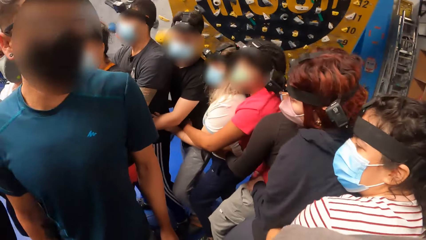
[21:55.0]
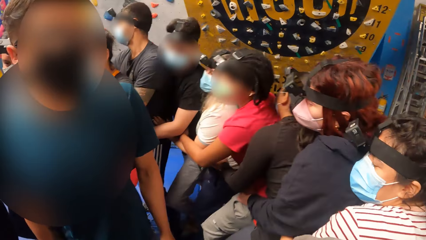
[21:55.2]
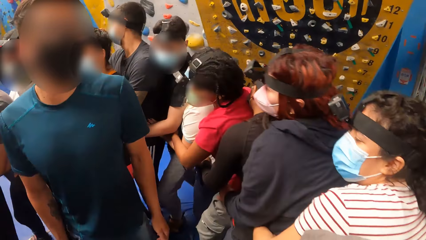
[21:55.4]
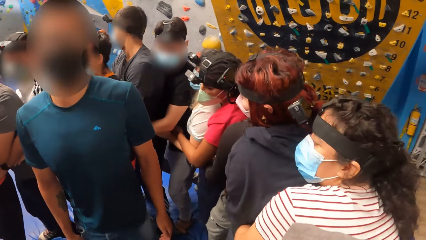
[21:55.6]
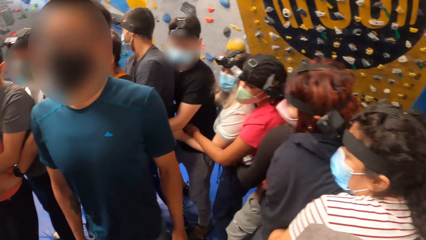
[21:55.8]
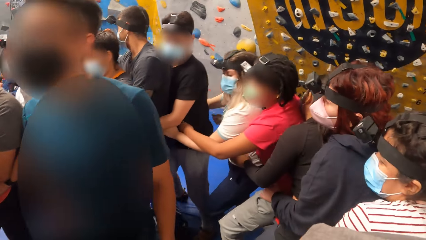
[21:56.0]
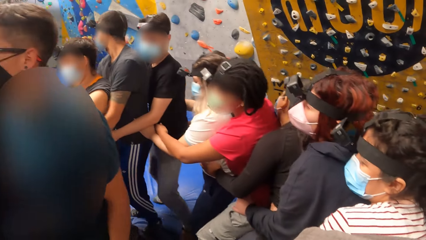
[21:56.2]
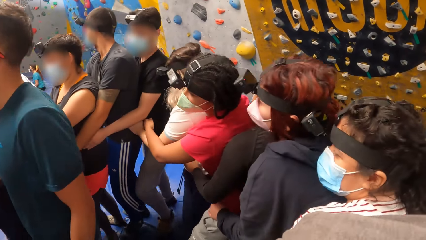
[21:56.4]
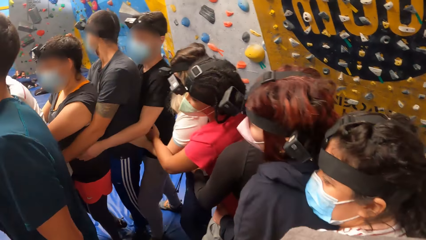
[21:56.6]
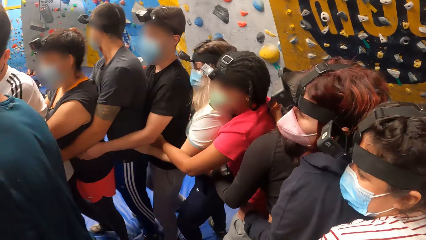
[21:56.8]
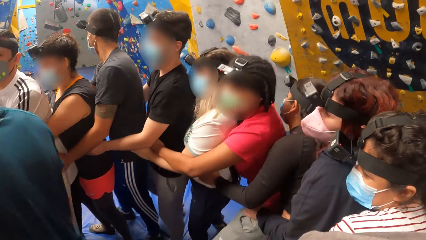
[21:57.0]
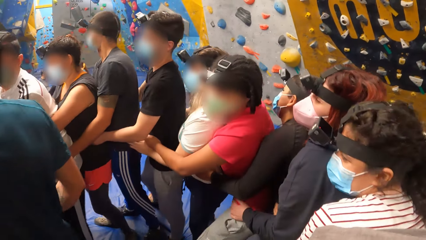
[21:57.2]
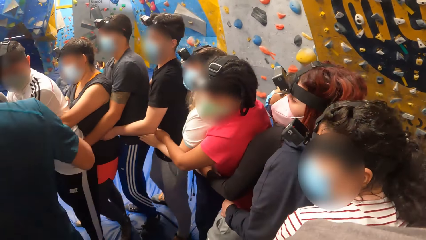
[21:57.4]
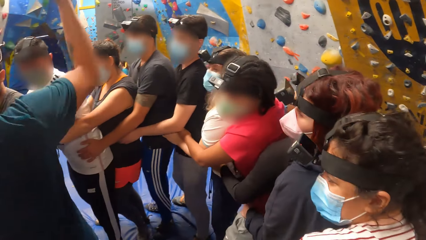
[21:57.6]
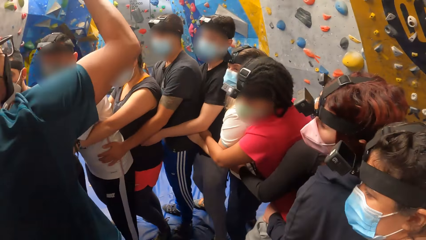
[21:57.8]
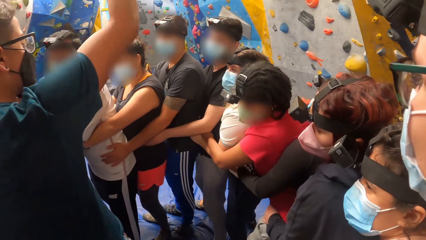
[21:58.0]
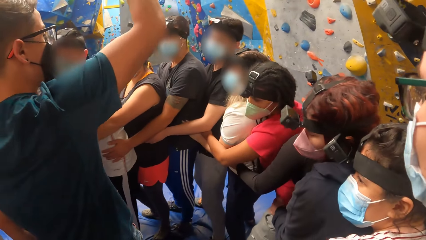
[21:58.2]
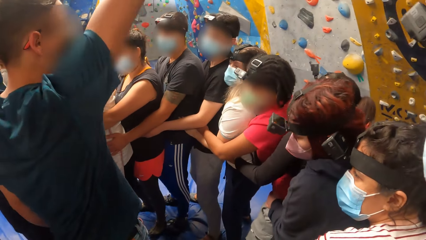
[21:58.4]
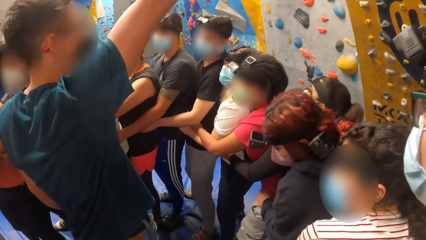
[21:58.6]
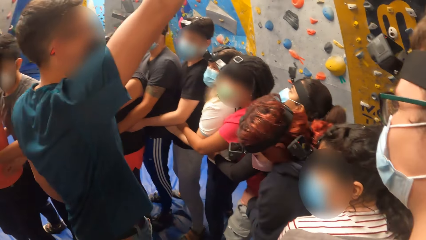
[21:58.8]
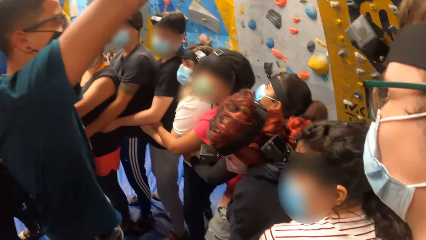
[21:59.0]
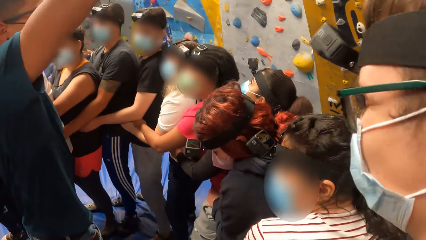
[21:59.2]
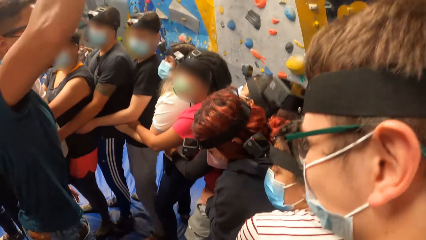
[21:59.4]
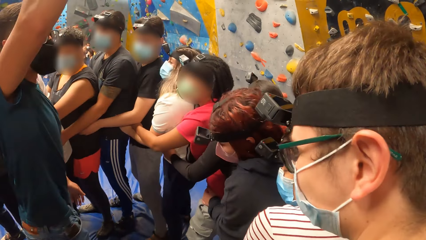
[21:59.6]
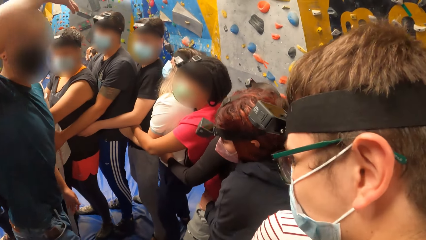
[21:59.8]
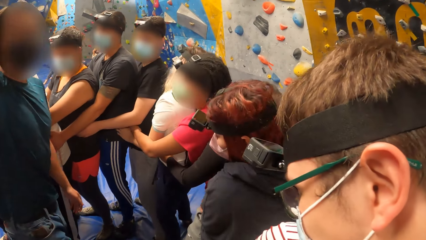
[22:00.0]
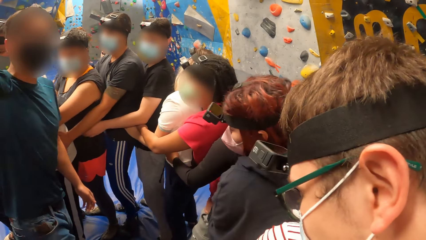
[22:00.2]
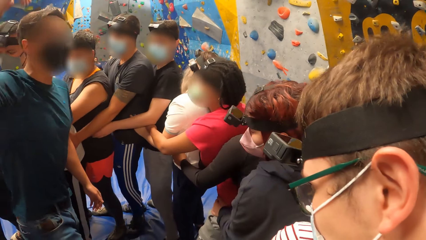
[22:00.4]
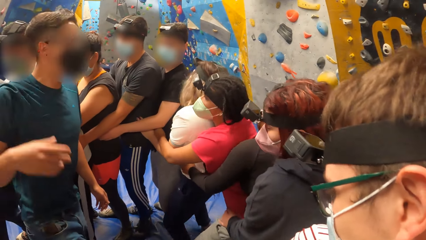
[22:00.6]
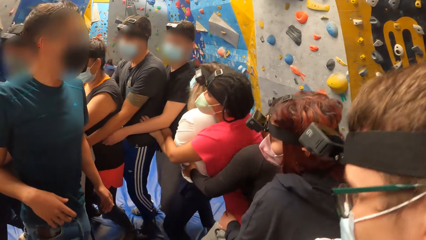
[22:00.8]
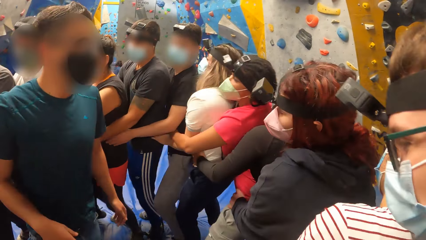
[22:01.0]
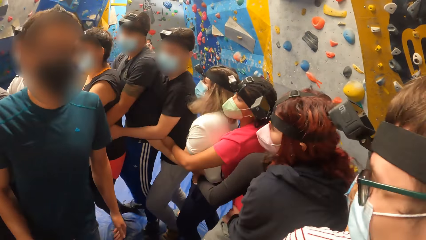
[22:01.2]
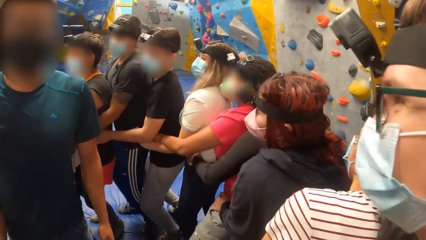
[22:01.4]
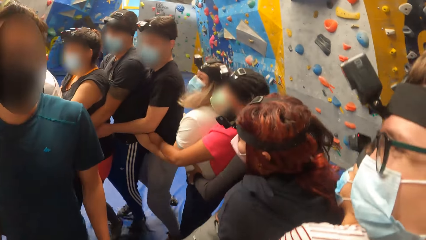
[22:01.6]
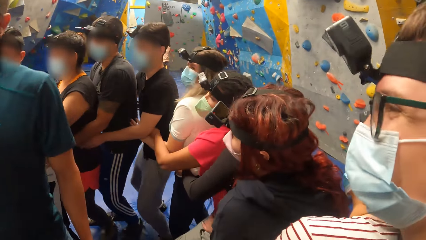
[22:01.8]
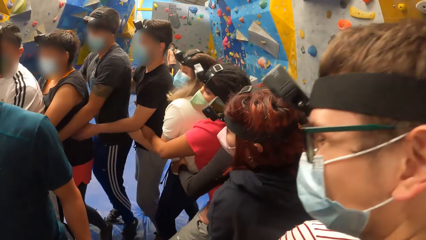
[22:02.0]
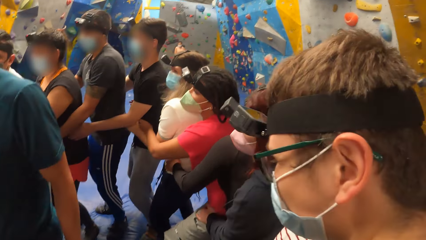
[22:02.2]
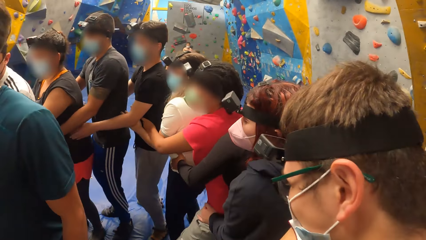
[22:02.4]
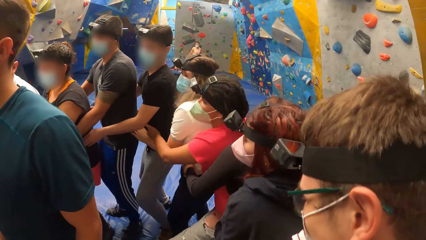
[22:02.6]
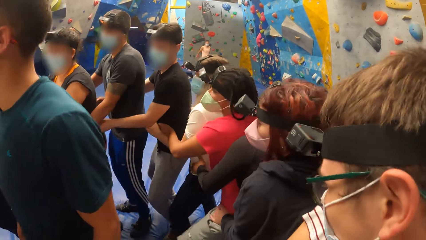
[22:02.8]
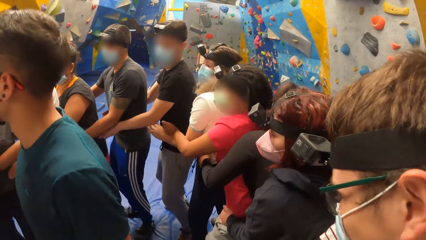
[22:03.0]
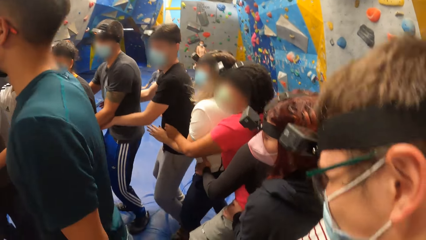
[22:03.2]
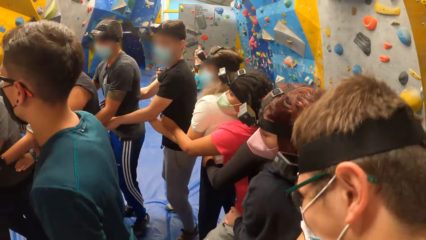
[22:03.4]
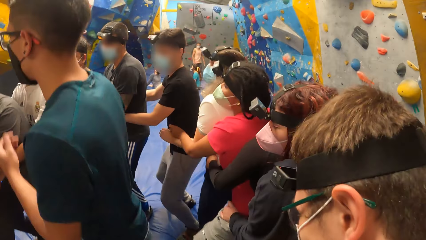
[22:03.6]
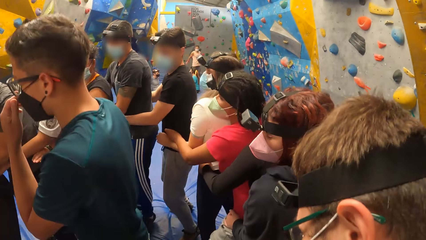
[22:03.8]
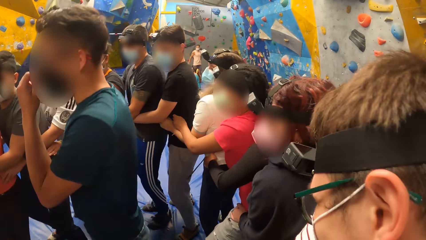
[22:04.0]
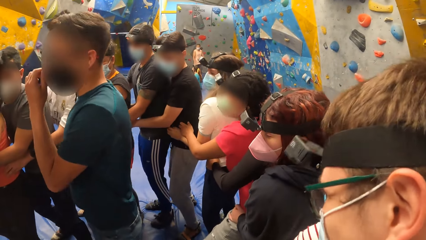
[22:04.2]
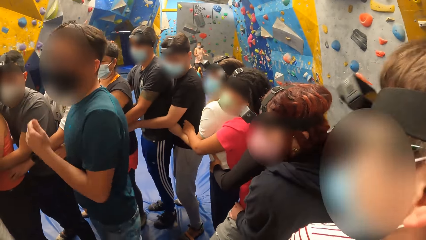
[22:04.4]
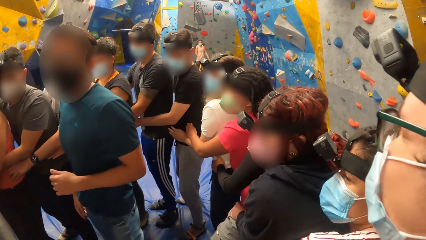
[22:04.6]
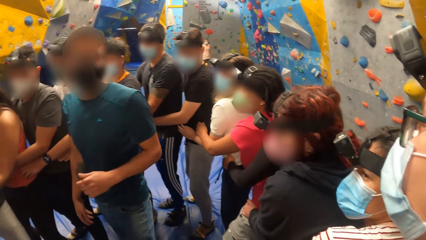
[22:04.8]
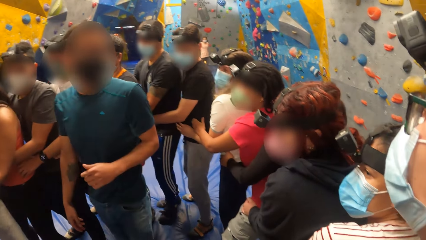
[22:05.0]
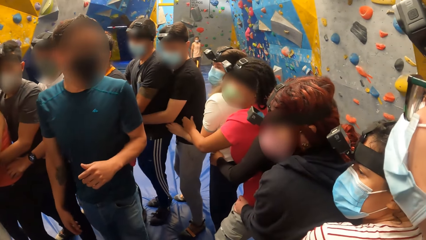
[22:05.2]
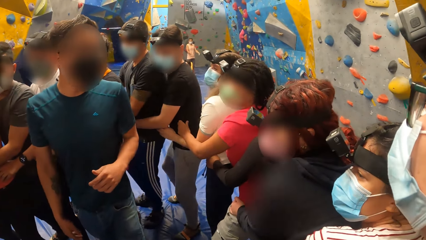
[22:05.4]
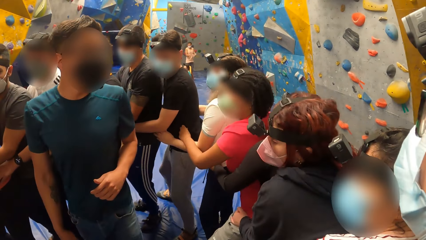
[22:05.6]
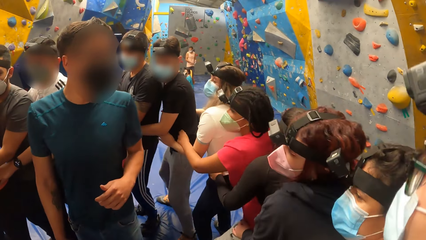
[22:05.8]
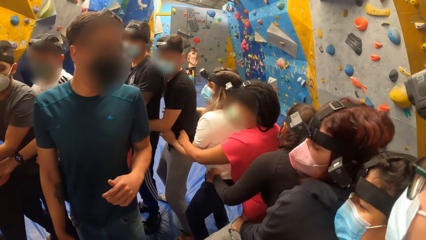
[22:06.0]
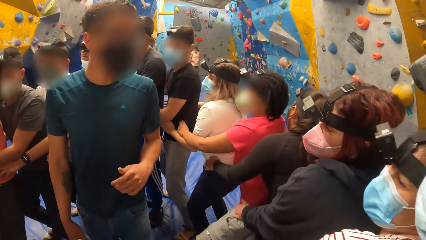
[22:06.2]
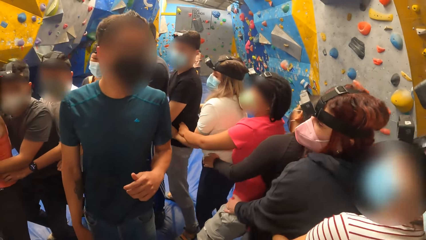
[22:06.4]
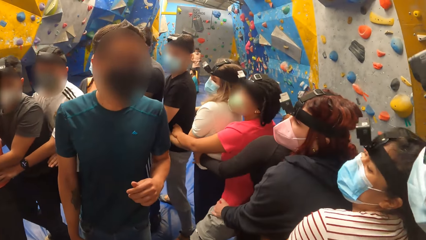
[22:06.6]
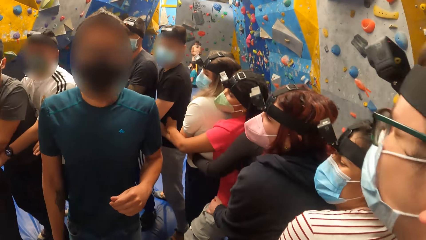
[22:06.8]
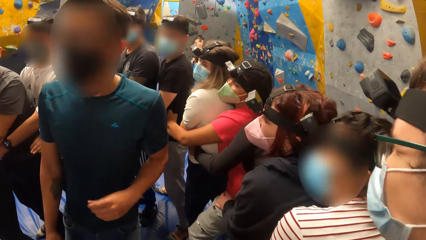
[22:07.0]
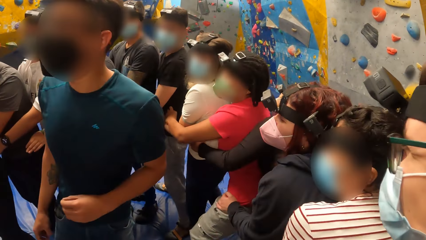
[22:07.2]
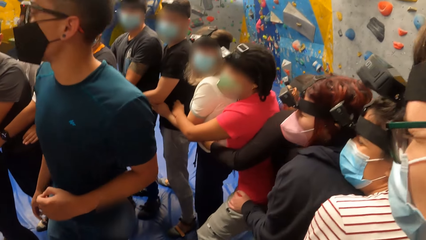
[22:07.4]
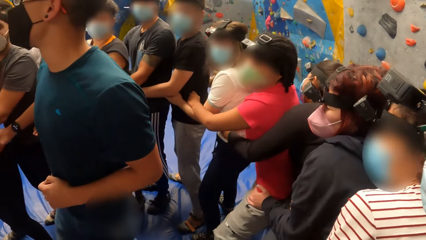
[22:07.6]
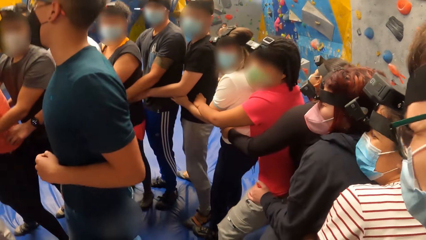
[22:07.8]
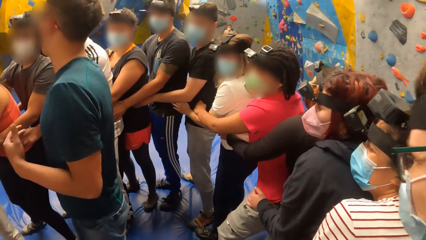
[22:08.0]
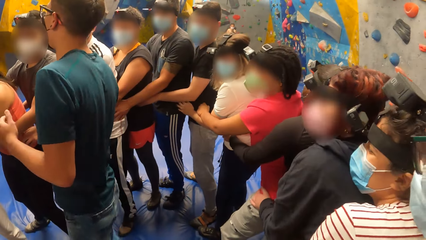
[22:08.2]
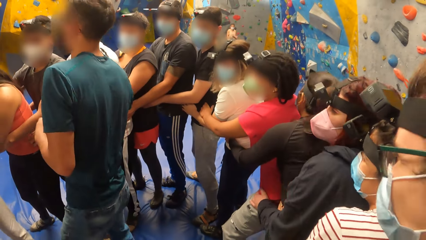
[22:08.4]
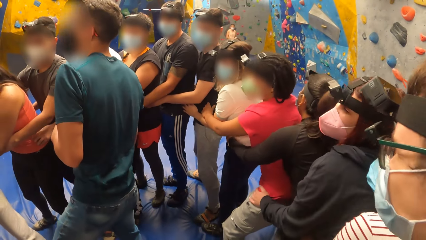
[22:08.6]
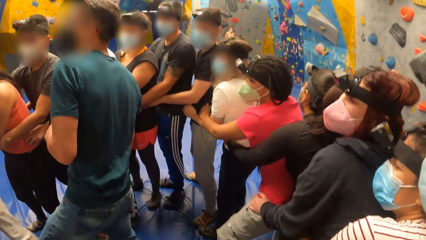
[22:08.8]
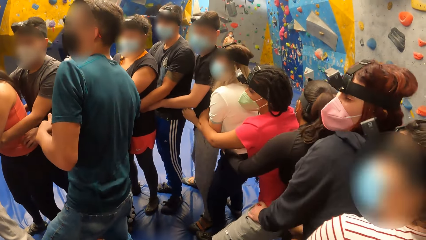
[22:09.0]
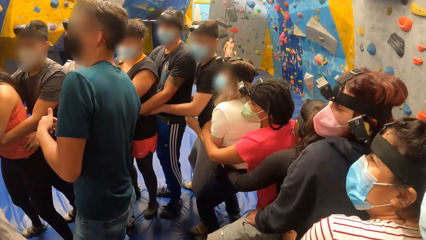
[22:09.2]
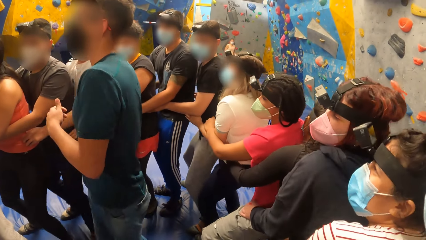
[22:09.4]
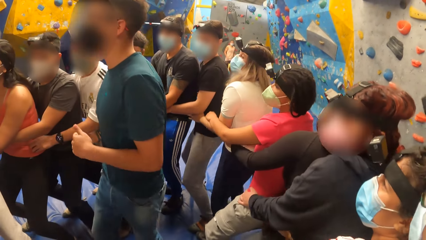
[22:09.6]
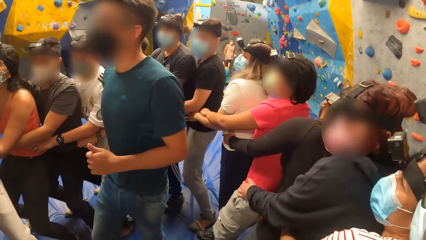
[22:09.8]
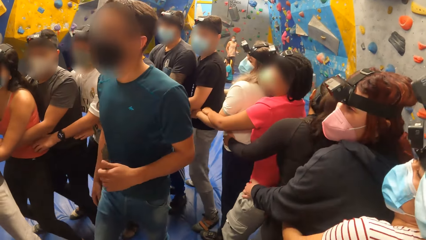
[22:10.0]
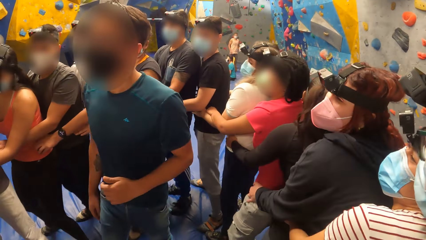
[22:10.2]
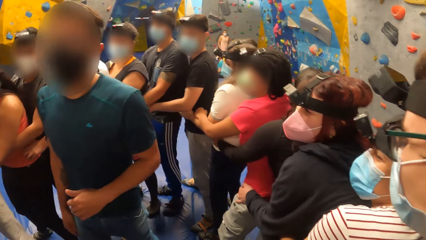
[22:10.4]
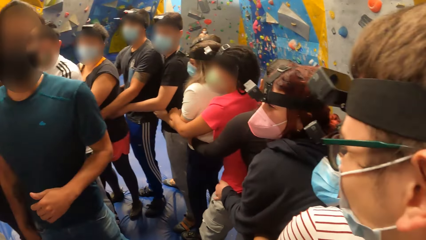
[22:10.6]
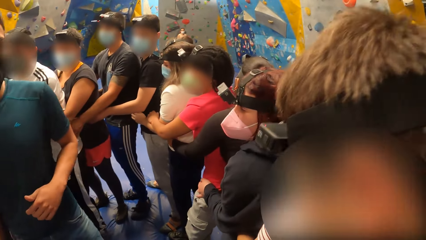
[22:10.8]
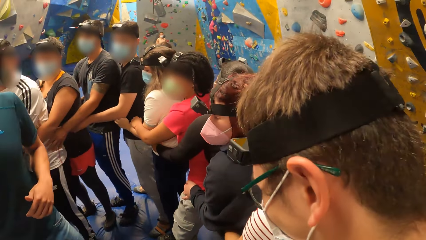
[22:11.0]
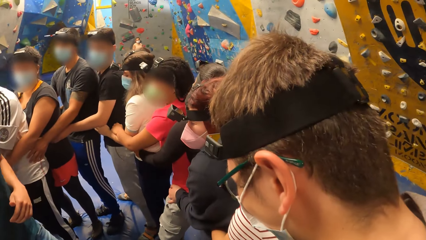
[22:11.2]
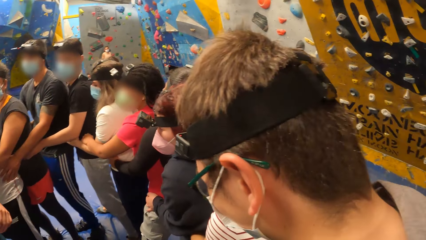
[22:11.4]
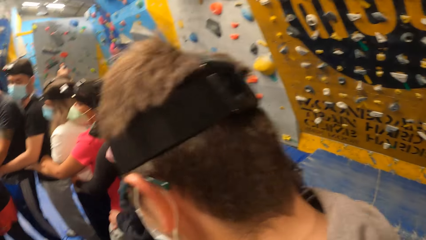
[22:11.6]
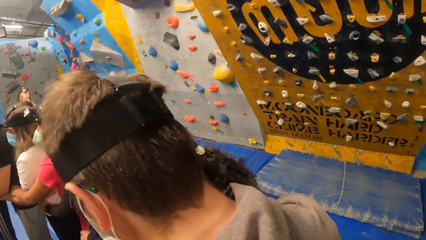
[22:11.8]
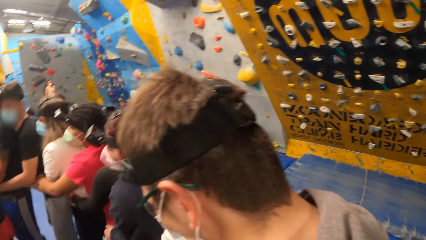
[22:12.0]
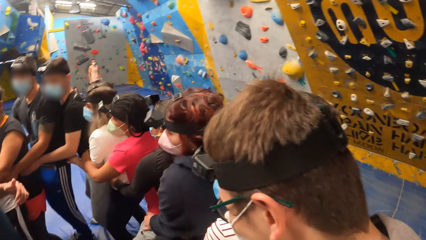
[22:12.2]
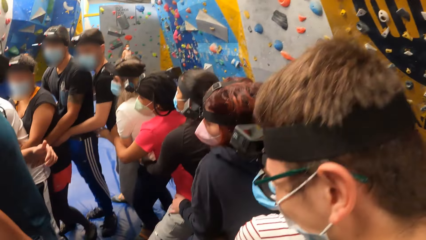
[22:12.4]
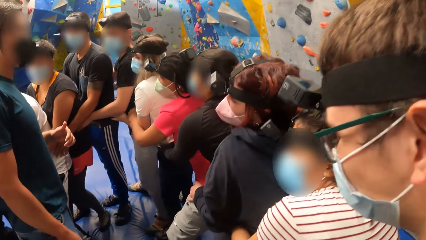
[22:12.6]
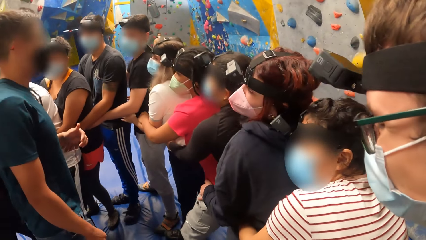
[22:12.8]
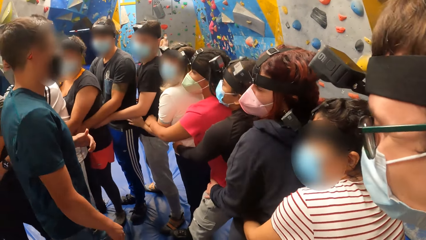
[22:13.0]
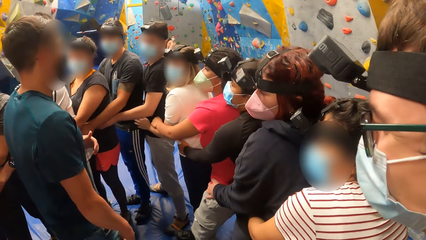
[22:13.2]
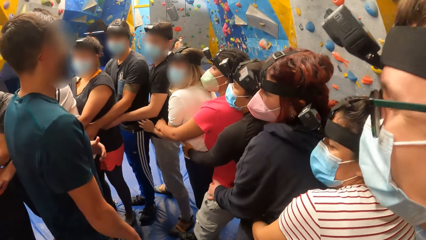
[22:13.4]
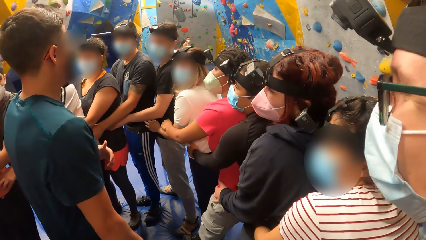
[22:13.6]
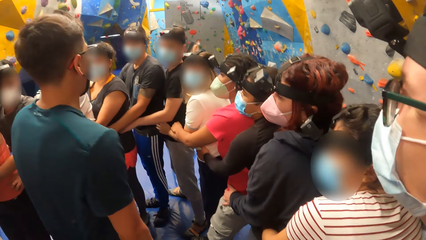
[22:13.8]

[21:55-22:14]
The man interacts with the group of people. The camera wearer exercises with the group of people round the man.
